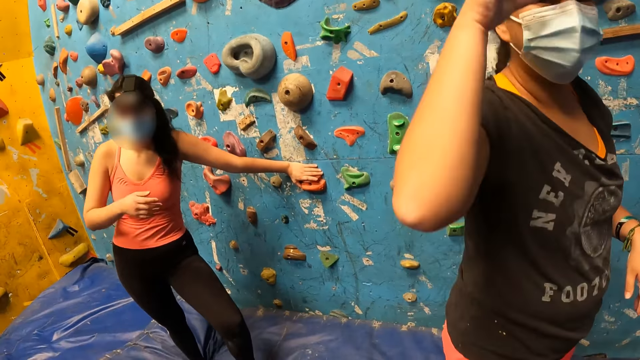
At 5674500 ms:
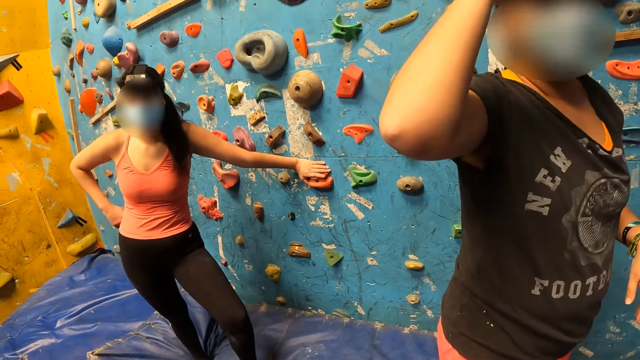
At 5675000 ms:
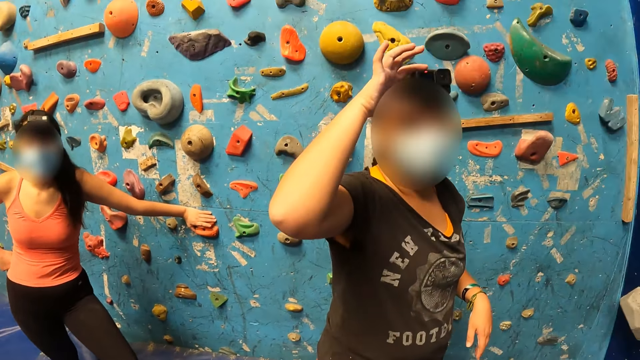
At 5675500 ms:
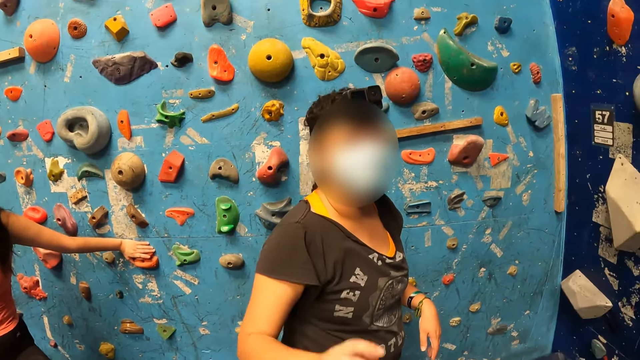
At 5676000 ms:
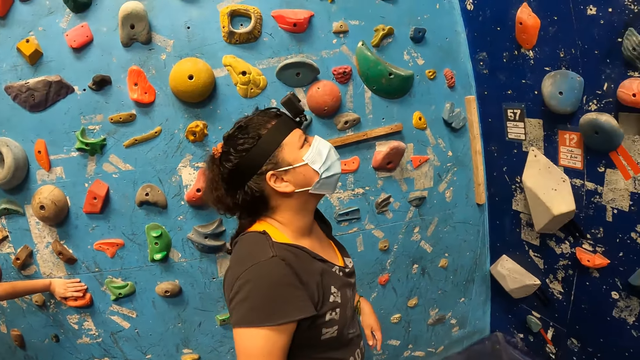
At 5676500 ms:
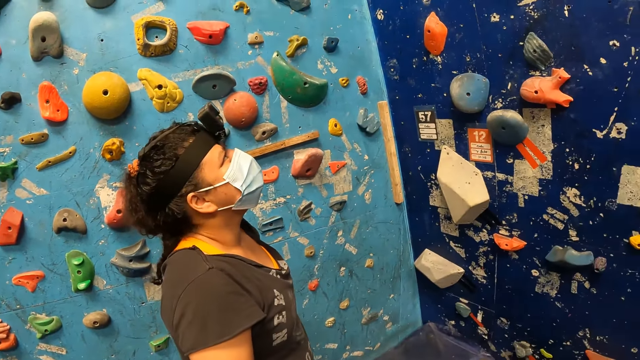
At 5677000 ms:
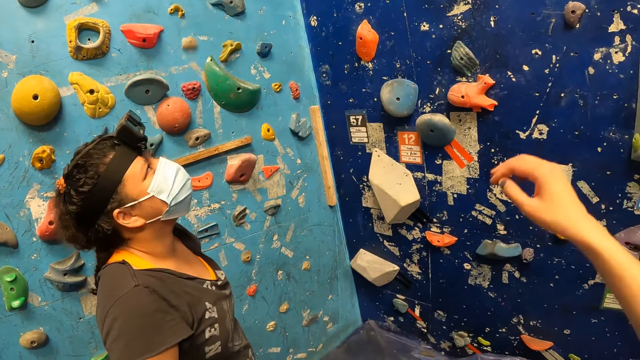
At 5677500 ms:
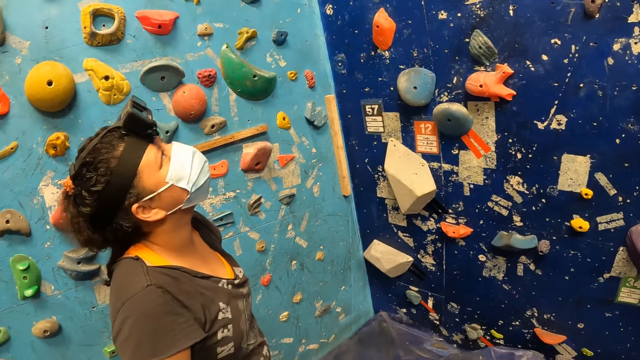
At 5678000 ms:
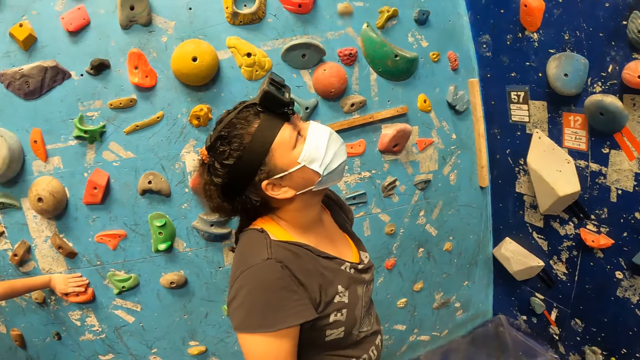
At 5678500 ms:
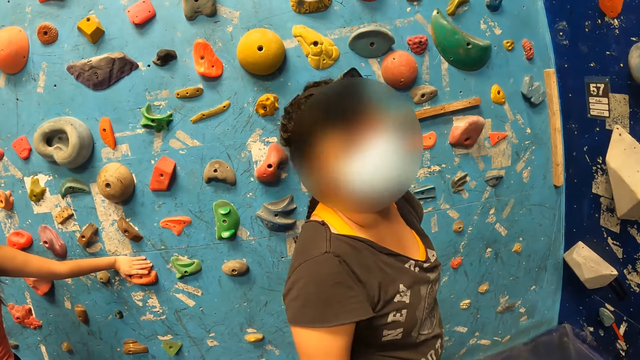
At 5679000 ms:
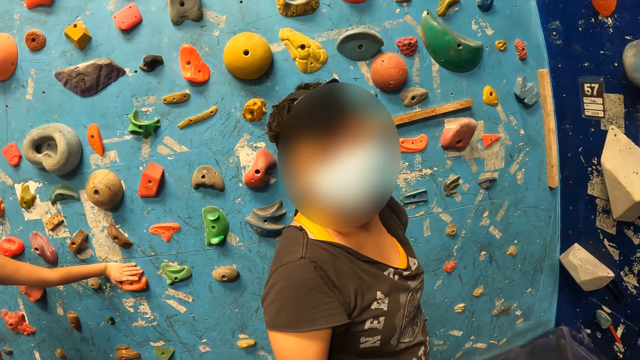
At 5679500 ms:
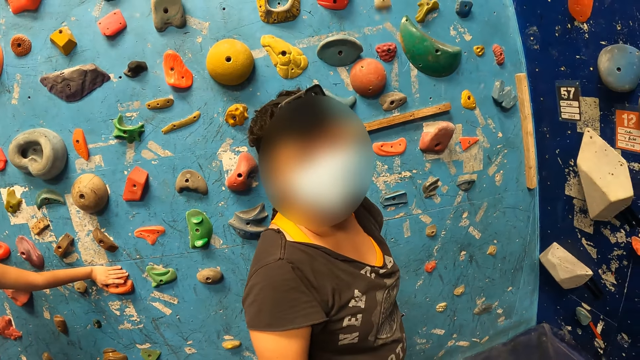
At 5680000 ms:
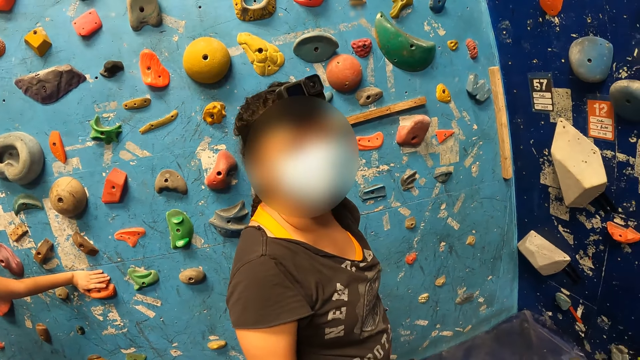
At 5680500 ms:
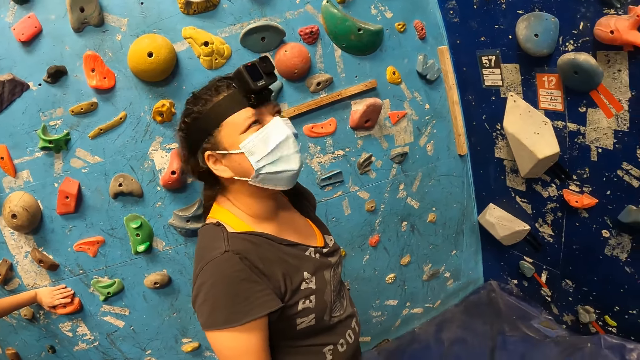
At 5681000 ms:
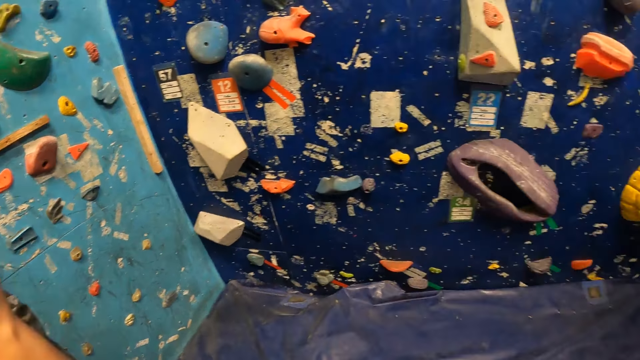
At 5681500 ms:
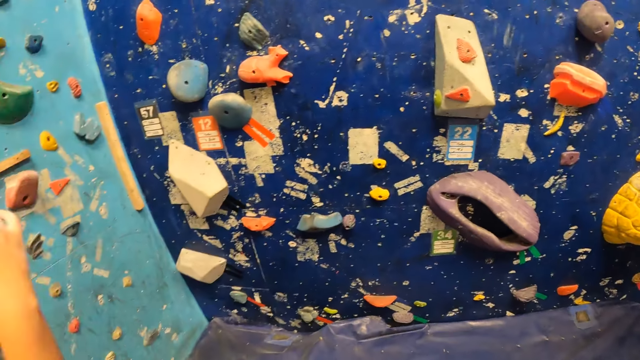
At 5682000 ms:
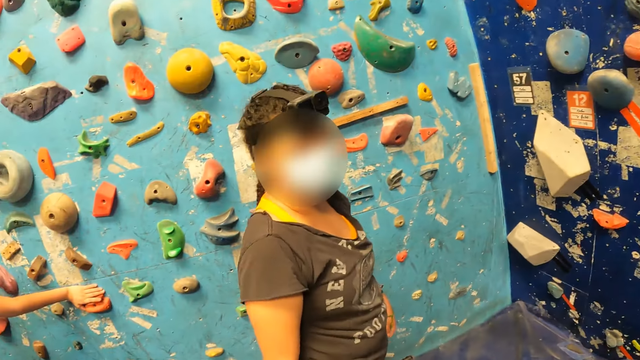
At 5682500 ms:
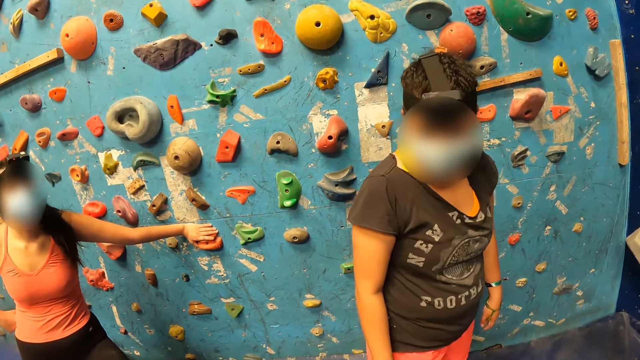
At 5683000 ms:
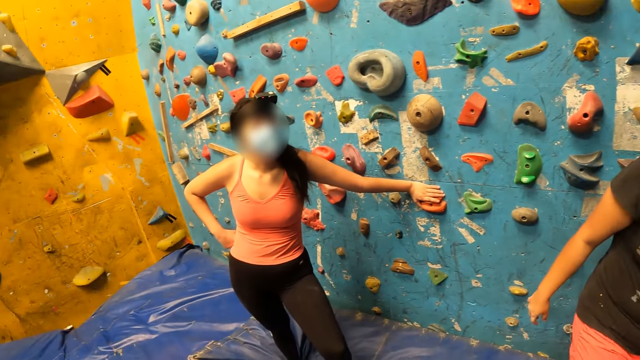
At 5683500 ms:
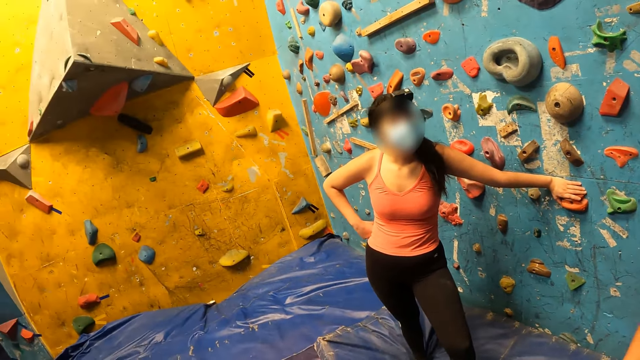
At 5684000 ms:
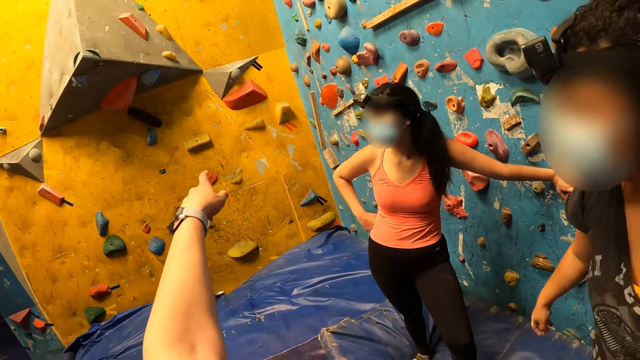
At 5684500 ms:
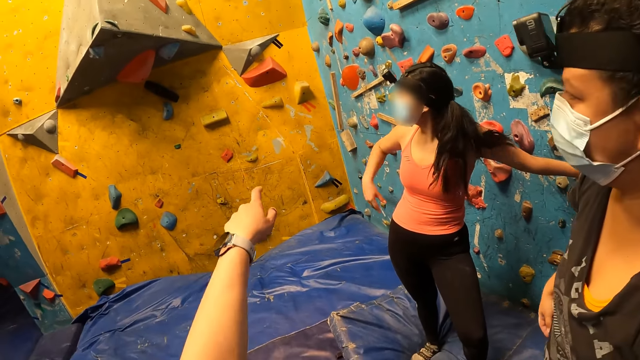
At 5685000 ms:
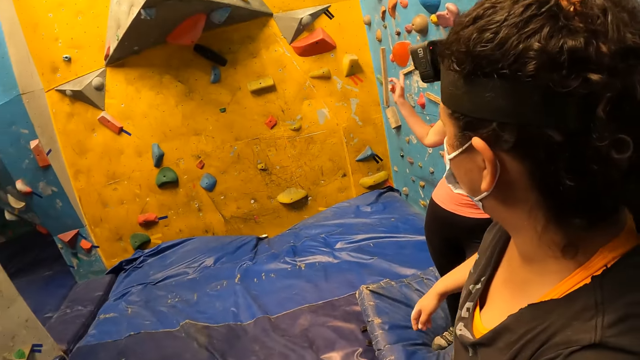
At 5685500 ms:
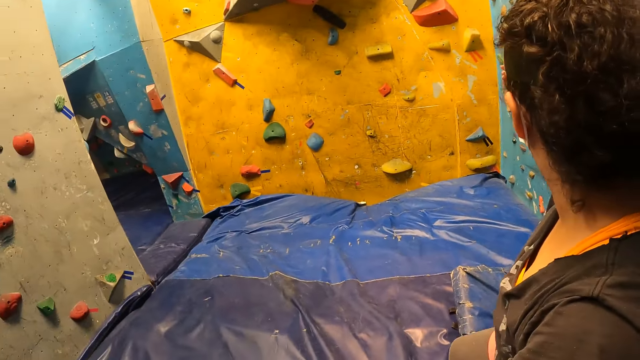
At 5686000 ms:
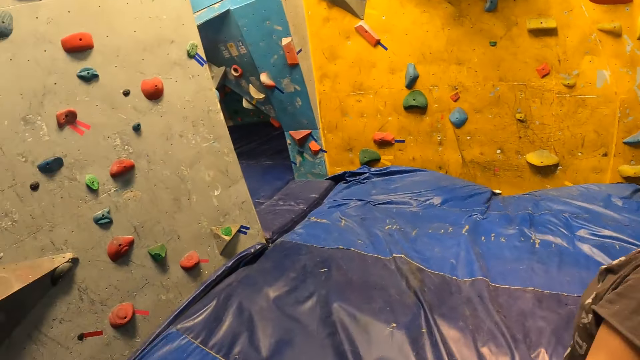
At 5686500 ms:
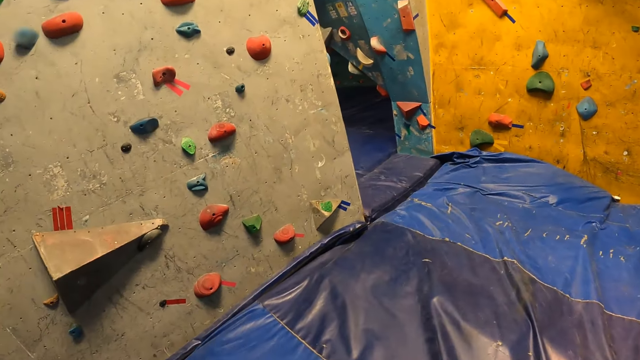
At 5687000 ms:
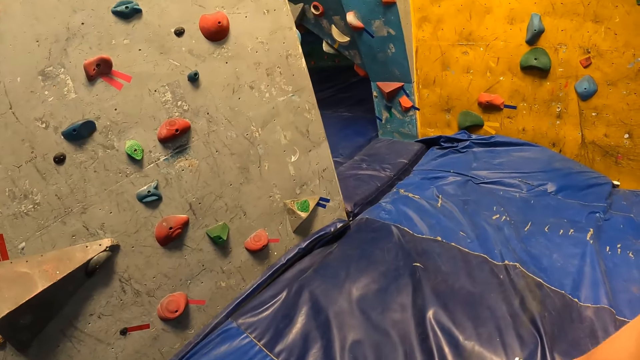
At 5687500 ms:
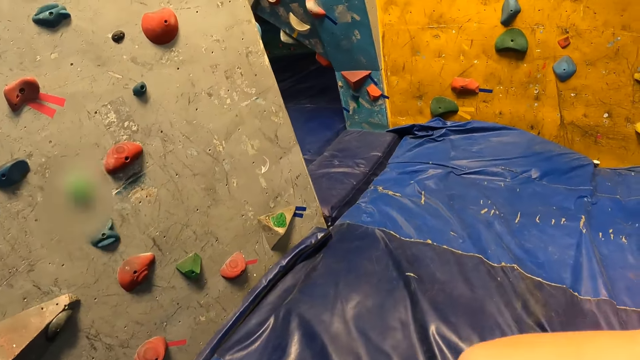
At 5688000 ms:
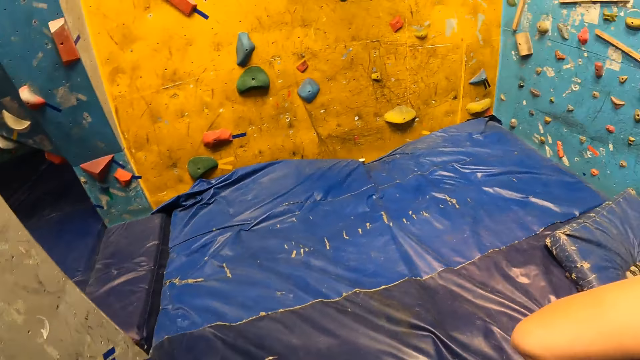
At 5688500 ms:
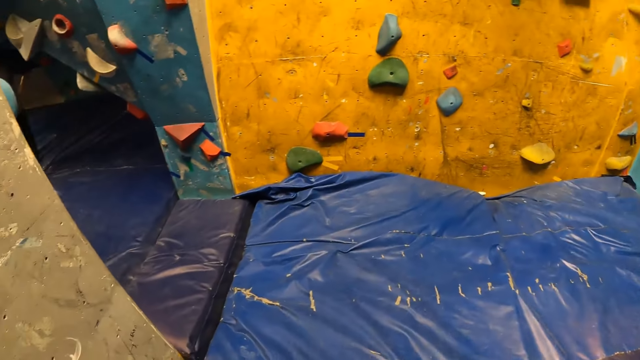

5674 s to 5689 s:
The camera wearer looks around. They interact with another woman. They point. They look around.

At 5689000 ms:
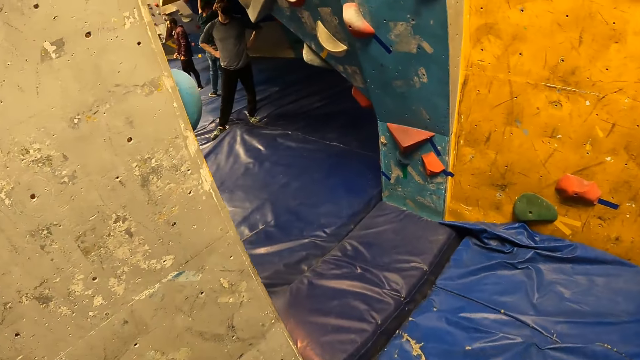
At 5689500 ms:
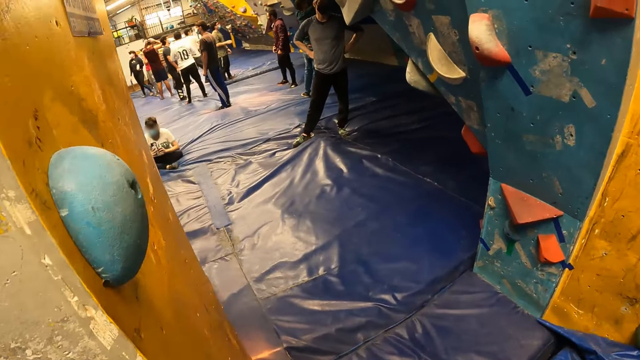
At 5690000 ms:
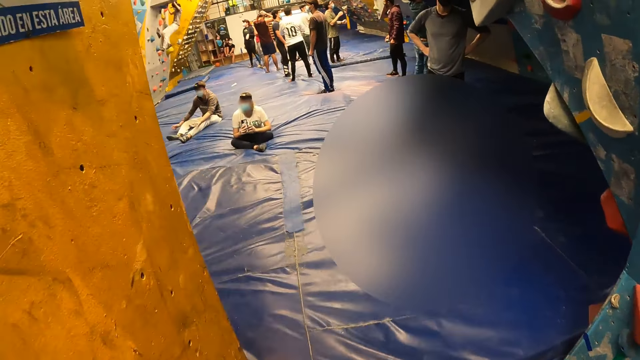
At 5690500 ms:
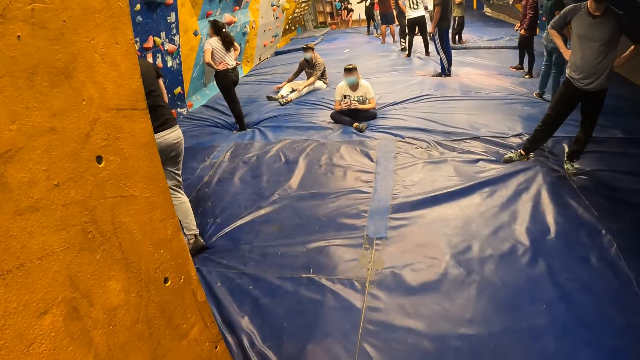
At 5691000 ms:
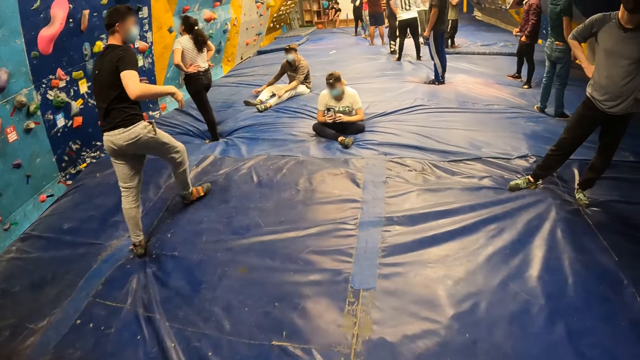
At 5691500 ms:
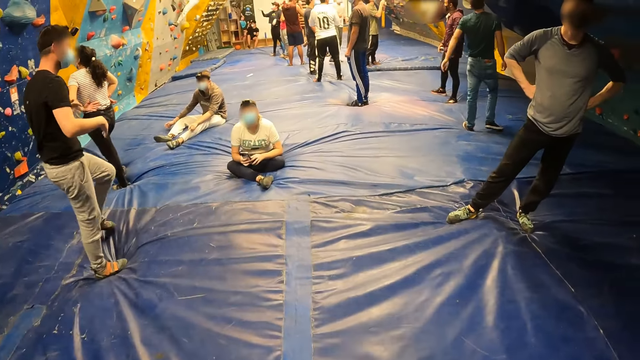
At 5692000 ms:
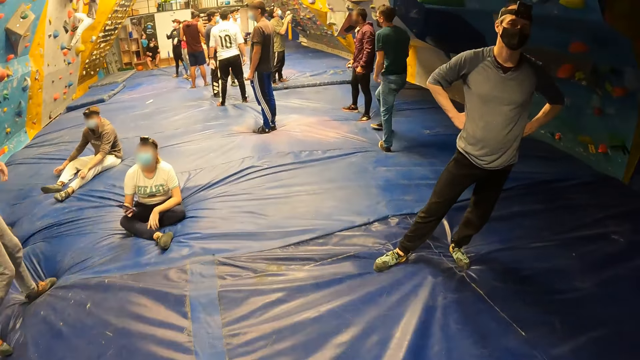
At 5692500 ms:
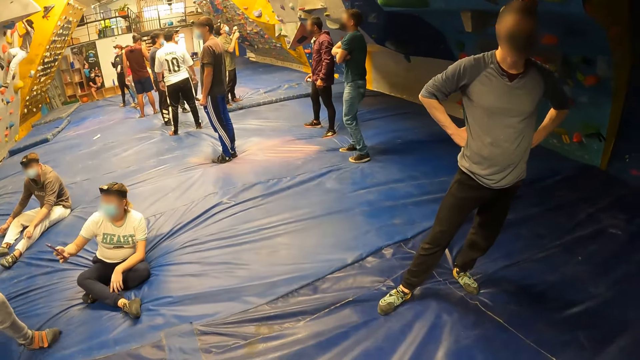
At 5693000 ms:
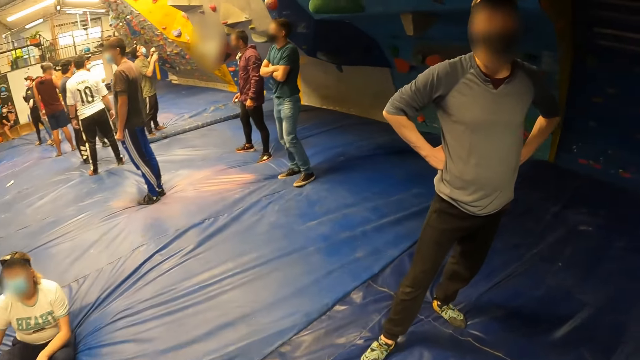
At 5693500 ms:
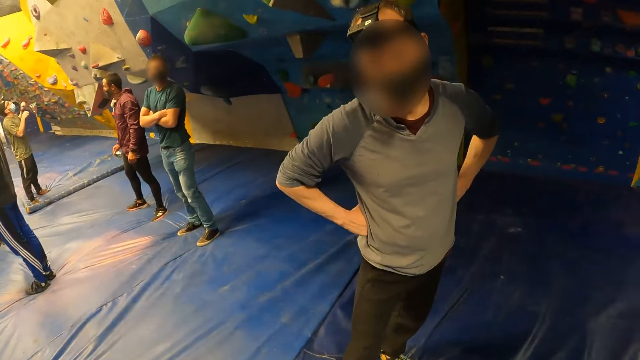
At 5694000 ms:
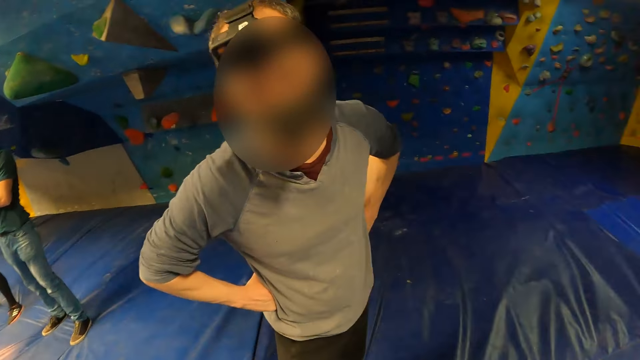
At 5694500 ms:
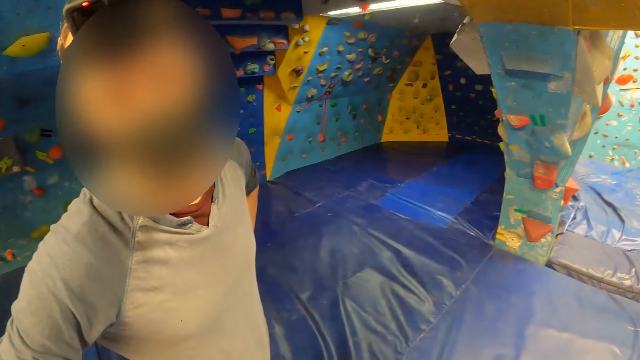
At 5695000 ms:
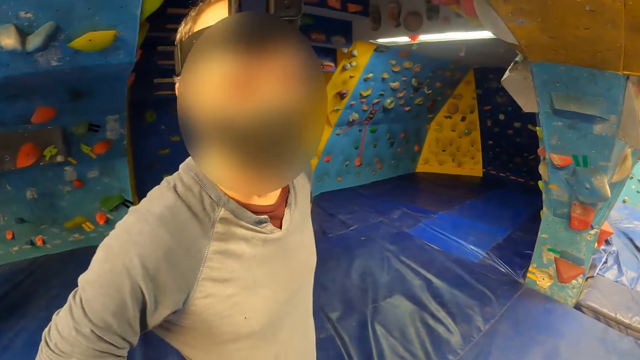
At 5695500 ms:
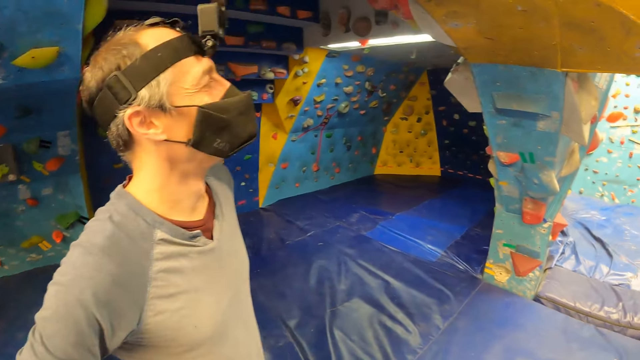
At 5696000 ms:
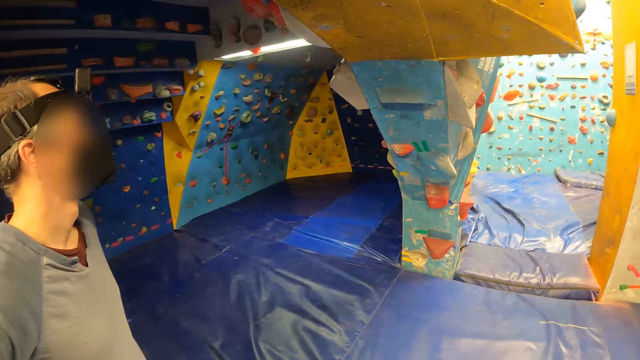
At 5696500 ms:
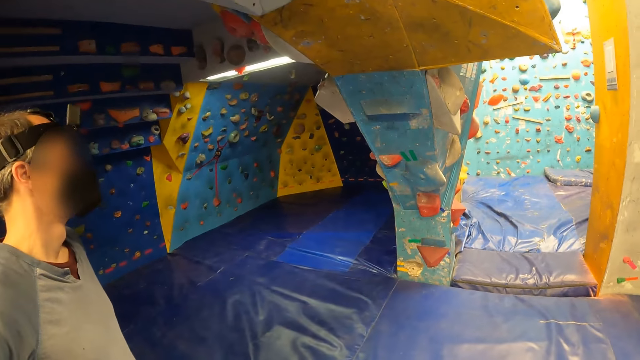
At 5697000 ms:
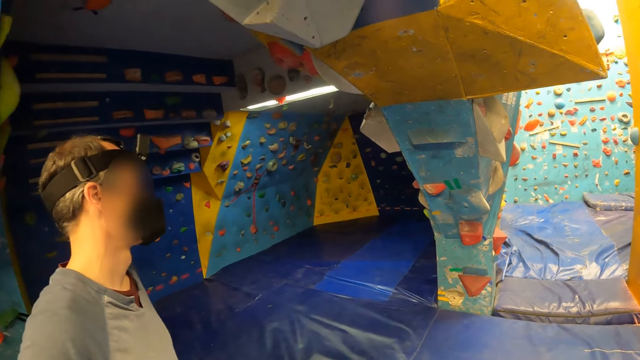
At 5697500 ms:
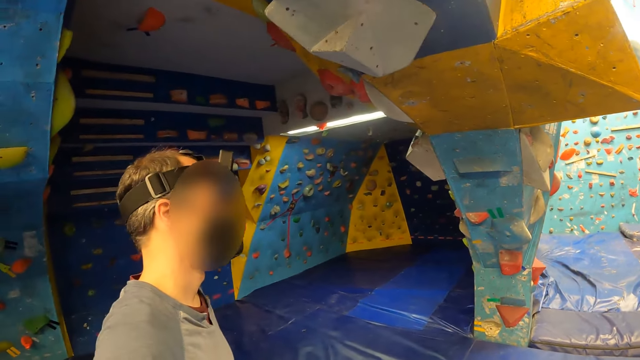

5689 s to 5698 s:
The camera wearer moves from a small chamber to a main hallway. They interact with a man. The man looks at the camera wearer. The camera wearer looks around.
